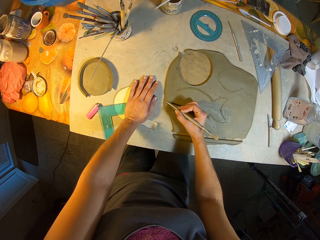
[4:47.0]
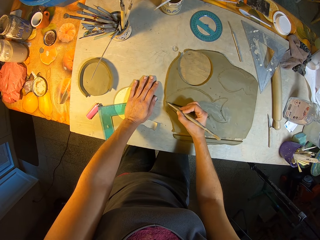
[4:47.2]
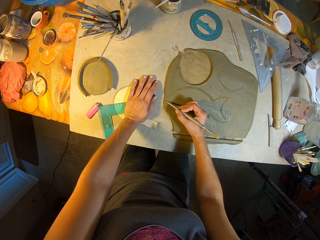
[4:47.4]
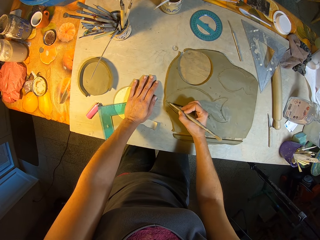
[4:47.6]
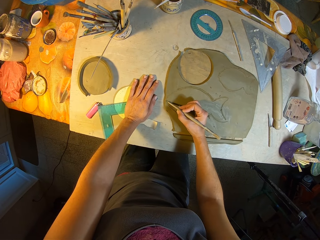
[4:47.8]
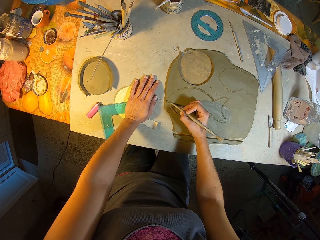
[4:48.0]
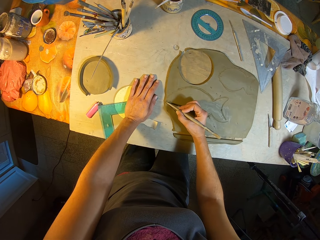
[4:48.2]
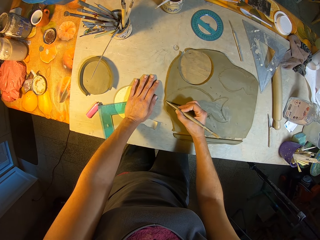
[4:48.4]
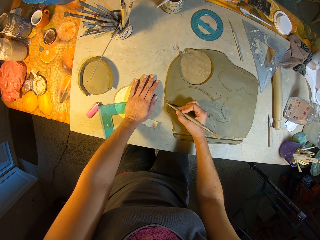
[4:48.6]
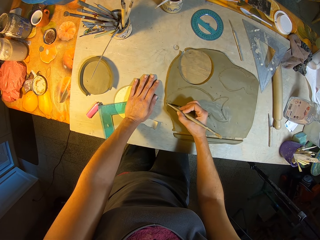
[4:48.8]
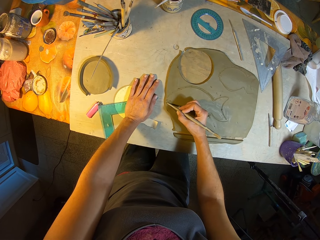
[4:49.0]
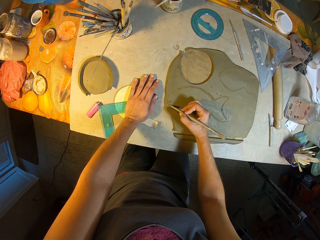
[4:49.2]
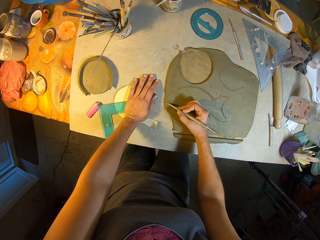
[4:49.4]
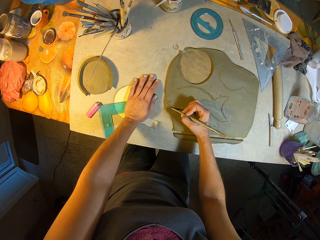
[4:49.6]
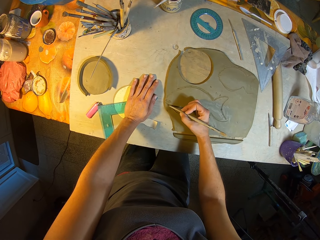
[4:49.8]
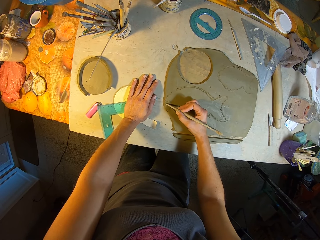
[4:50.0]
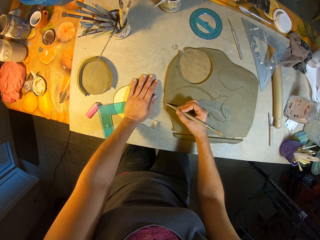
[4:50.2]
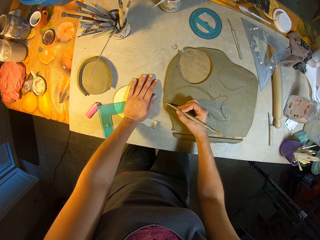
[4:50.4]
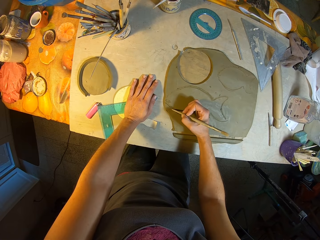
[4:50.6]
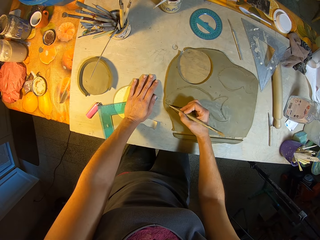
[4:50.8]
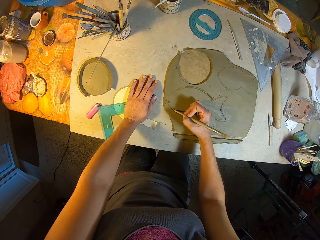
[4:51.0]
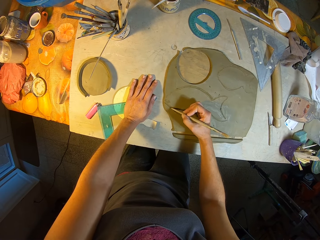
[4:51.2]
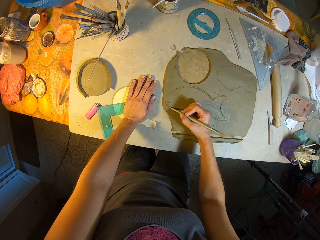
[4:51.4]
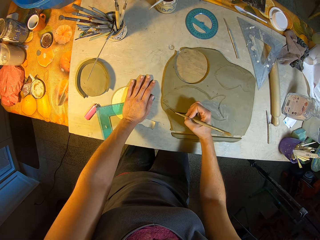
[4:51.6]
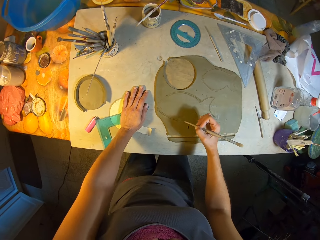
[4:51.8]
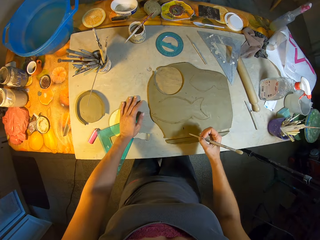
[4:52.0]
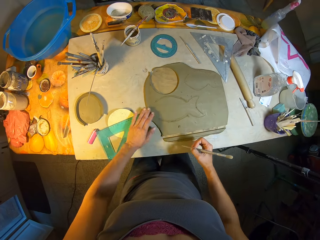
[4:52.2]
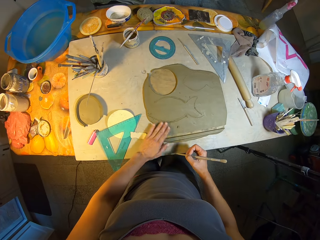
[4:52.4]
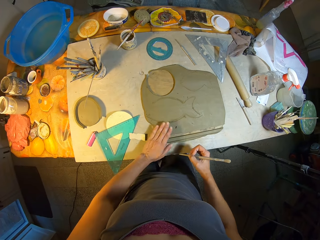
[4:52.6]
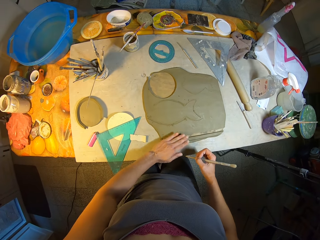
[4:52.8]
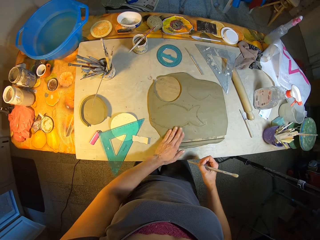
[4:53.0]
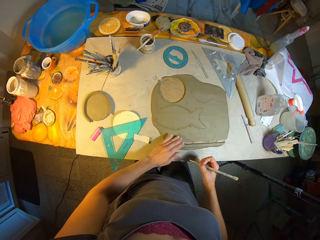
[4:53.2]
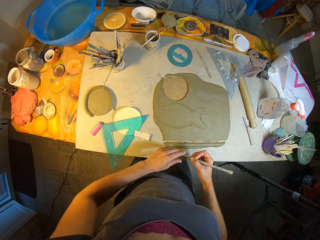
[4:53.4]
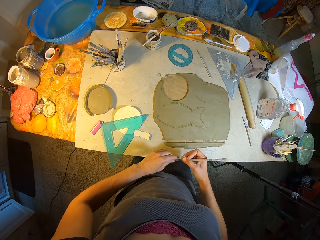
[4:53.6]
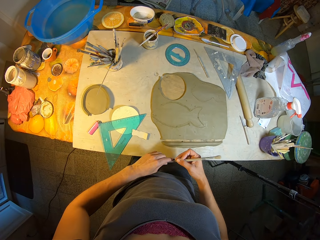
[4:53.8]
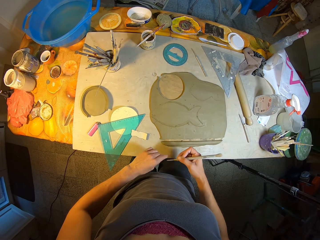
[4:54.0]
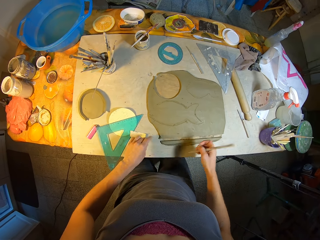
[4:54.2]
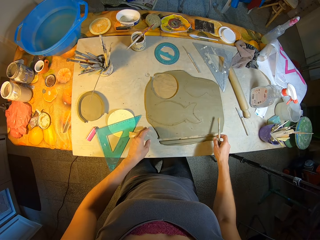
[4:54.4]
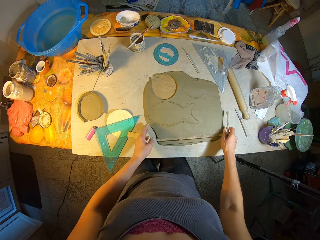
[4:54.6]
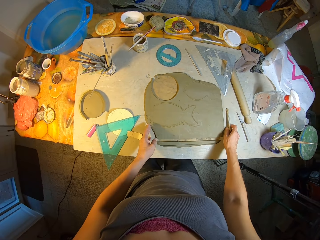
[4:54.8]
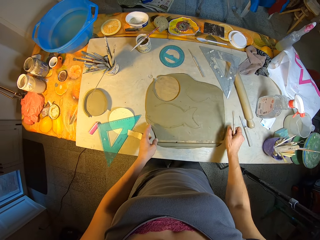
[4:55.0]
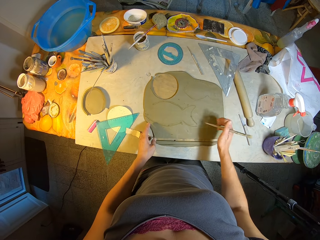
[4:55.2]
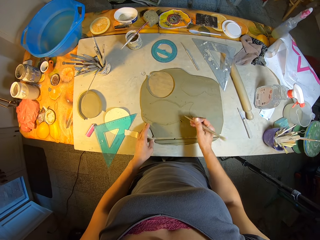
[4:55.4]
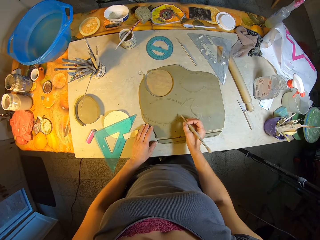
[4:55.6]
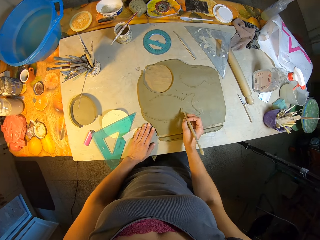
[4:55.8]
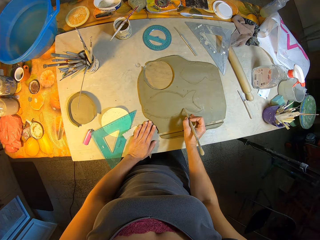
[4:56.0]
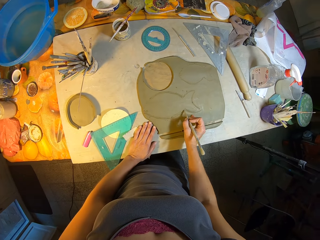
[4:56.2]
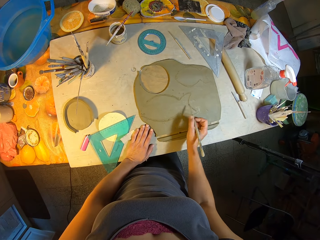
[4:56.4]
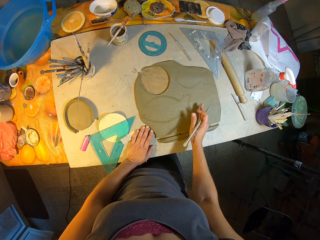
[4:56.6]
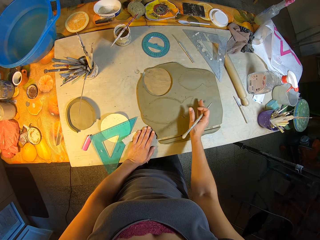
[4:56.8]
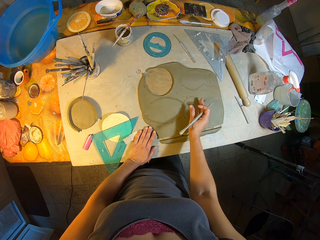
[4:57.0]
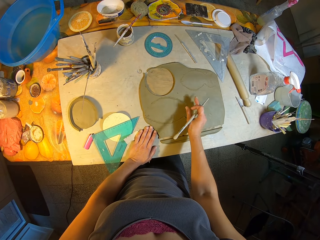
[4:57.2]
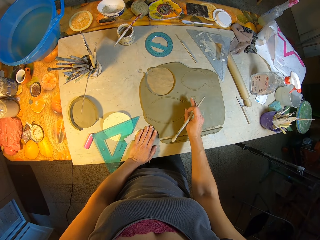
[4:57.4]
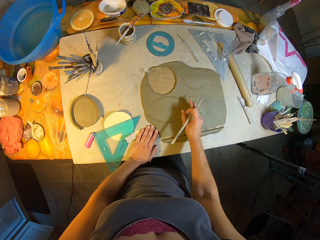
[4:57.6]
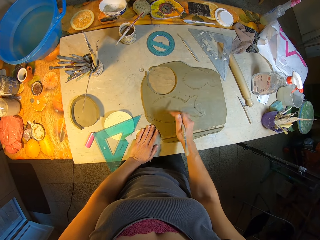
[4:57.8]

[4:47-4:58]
The camera wearer moves around. She wipes the slab of clay on the worktable with her left hand. She cleans the end of the paintbrush in her right hand with her left hand. She holds the brush. She holds the clay on the table. She moves her hand. She draws a shape on the slab of clay on the worktable with the end of the paintbrush in her right hand.

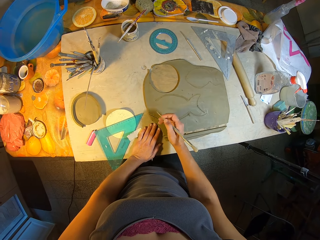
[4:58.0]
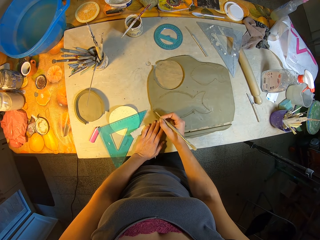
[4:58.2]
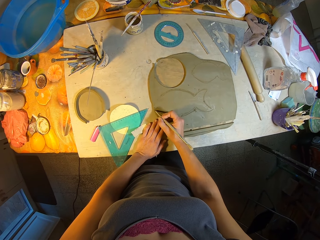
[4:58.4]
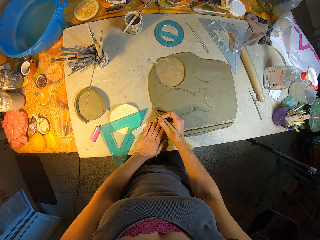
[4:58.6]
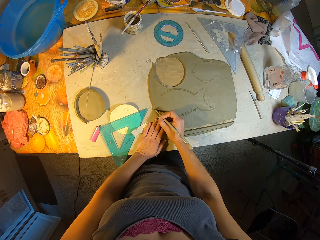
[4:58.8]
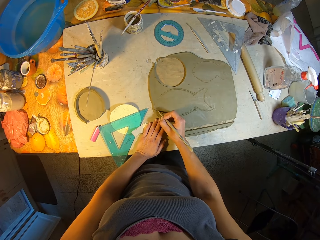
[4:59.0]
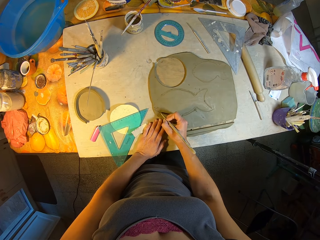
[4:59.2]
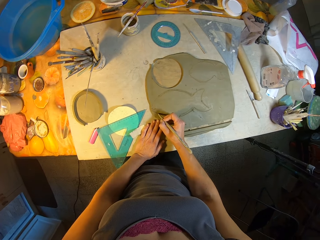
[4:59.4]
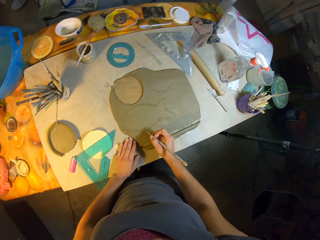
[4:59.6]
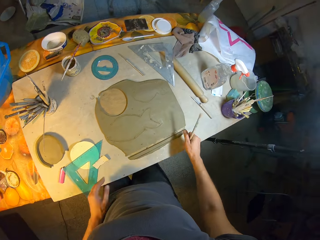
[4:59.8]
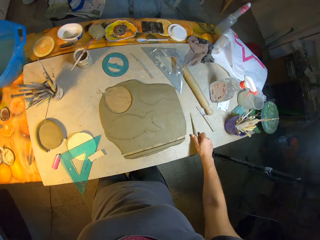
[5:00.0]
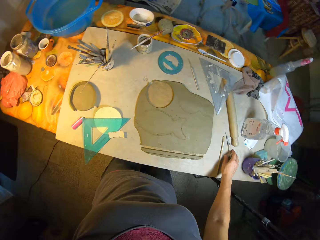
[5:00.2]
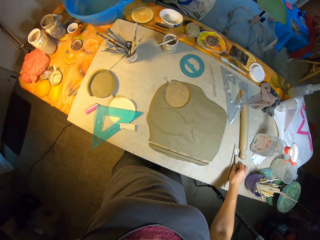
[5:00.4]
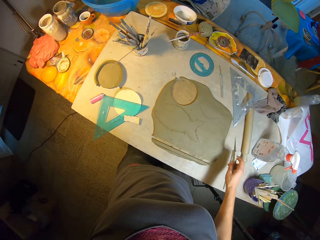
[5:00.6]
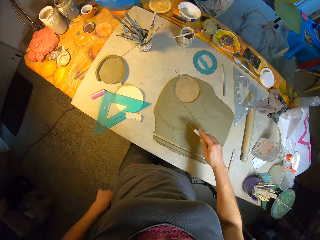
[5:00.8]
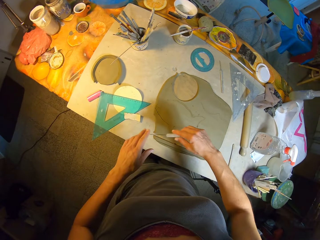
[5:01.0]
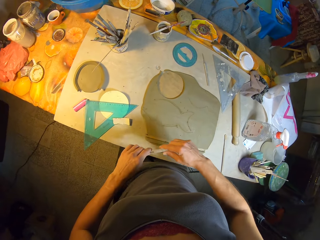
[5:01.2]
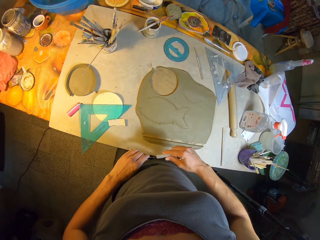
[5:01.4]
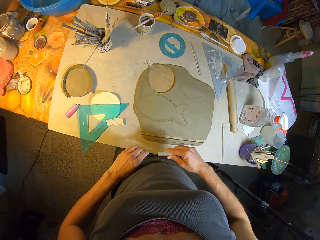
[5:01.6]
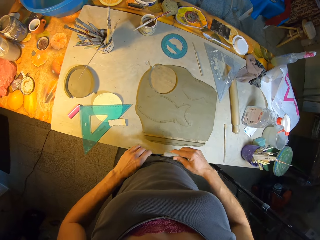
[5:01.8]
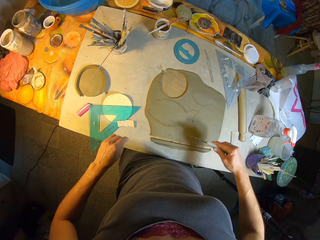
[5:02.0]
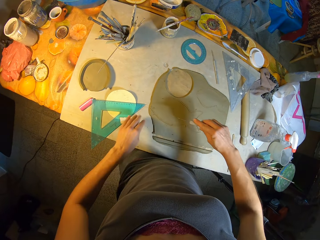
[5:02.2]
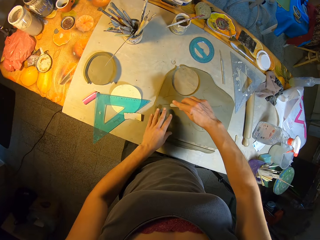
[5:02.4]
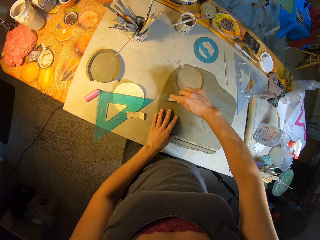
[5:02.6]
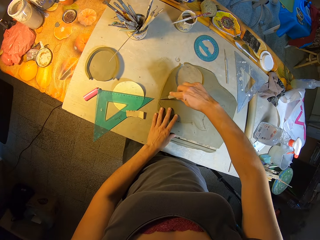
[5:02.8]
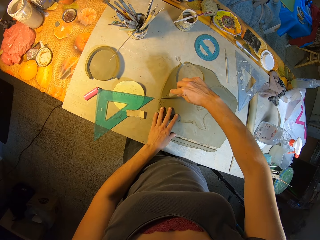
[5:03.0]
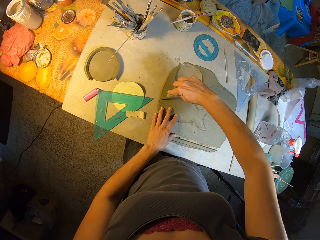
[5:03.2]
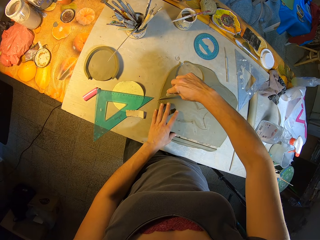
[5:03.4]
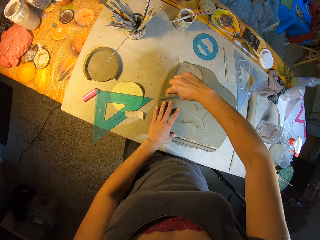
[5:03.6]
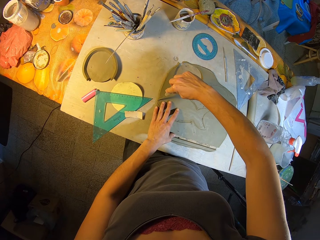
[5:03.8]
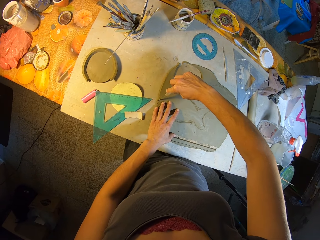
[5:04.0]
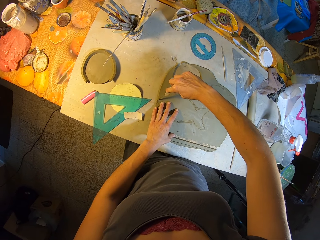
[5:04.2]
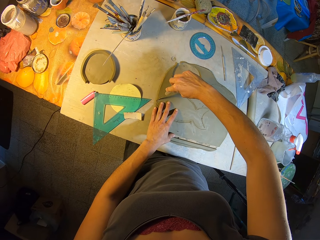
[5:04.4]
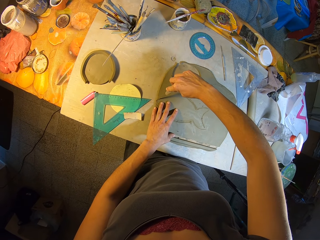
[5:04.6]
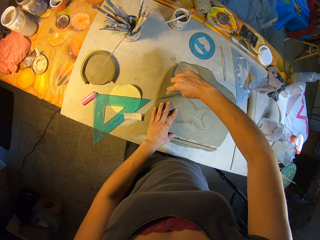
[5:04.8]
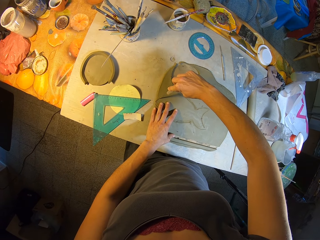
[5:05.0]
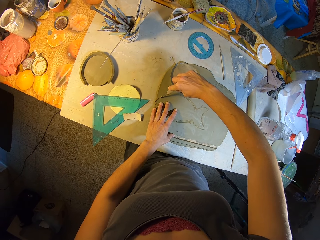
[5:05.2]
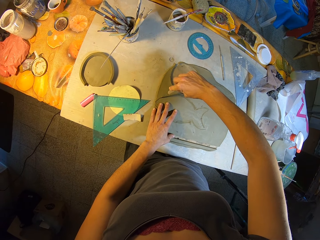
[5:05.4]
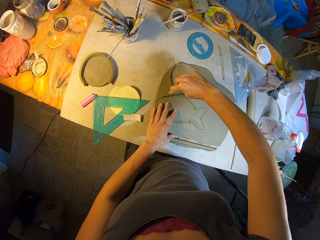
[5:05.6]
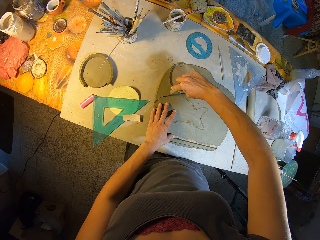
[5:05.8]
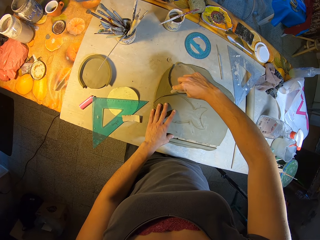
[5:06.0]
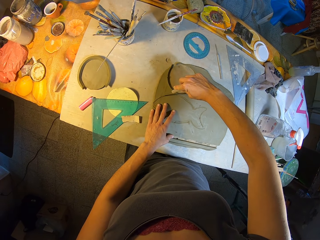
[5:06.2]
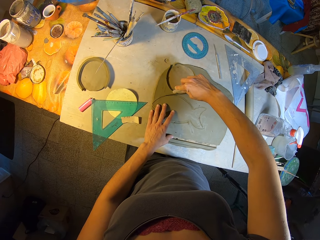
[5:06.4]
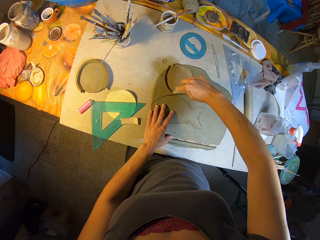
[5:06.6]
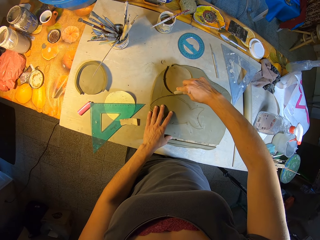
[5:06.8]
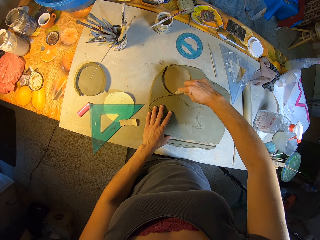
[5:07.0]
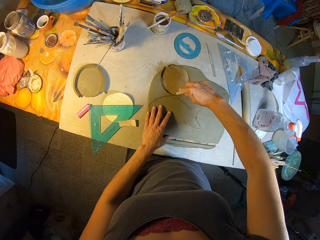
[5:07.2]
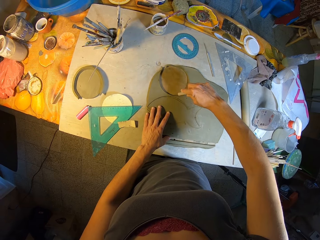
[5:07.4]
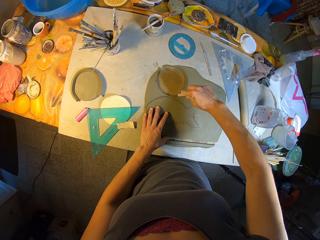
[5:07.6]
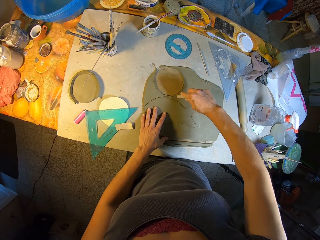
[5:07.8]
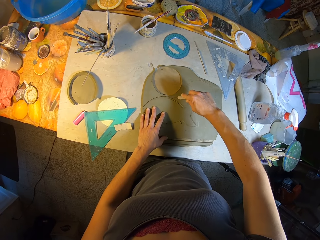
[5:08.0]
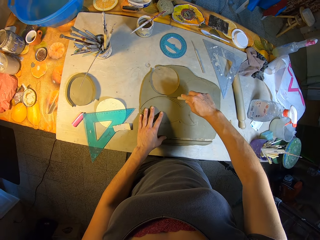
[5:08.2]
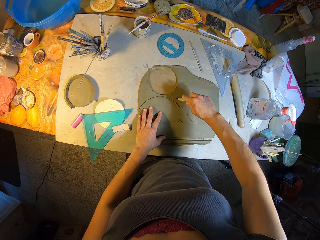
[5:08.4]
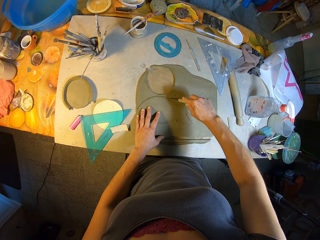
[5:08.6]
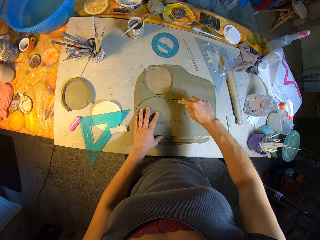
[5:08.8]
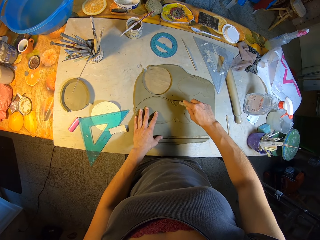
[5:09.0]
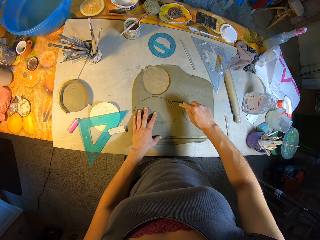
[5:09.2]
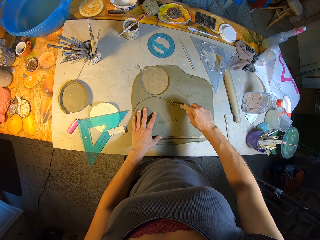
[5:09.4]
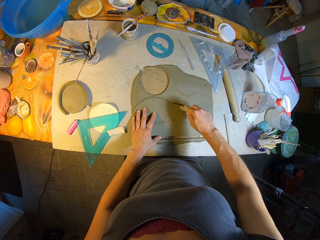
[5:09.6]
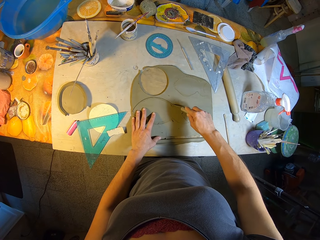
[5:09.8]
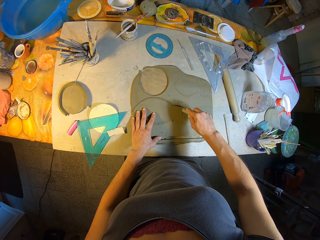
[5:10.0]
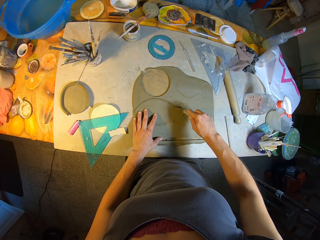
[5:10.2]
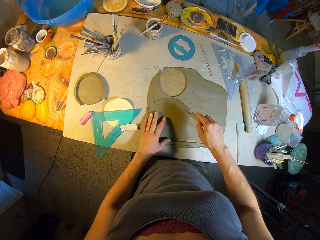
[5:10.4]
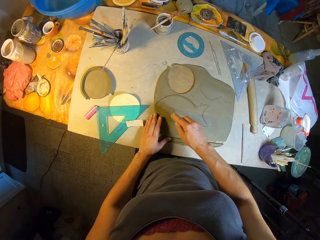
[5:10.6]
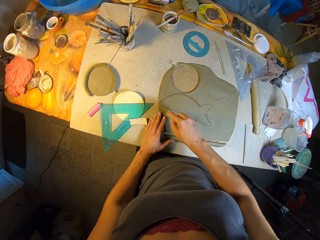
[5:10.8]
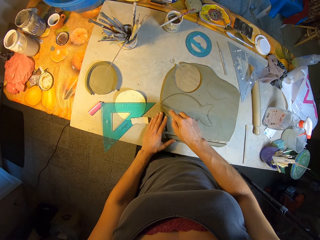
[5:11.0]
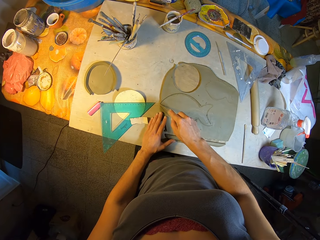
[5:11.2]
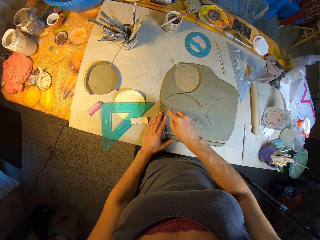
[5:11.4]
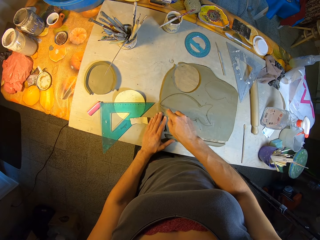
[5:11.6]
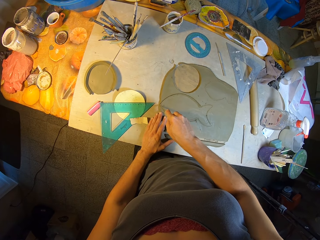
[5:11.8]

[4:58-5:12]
The camera wearer marks the clay on the table with a brush. She drops the paintbrush in her right hand beside the slab of clay on the worktable. She picks up a pen knife from the work table with her right hand. She wipes the pen knife in her right hand with her left hand. She pulls the knife. She places her left hand on the slab of clay on the work table. She cuts out a shape from the slab of clay on the work table with the pen knife in her right hand.
